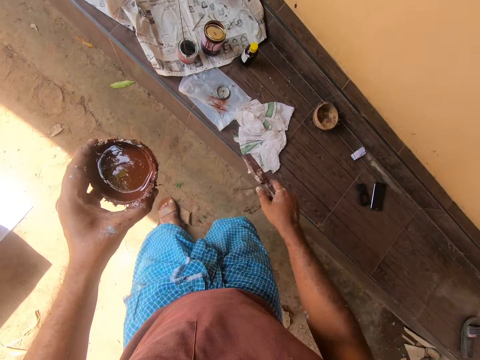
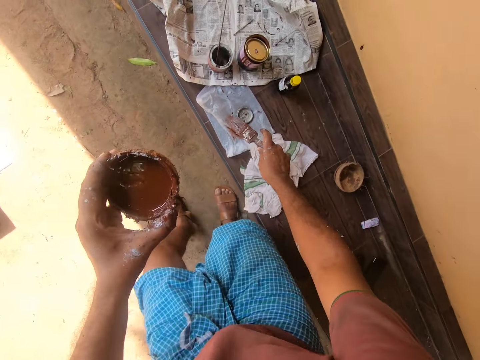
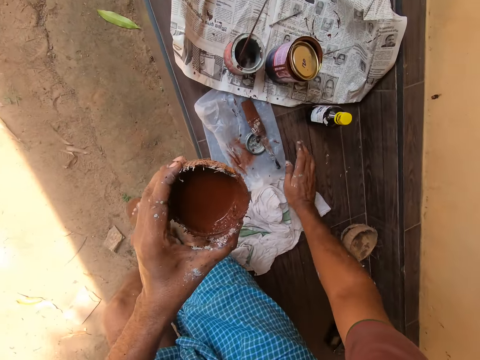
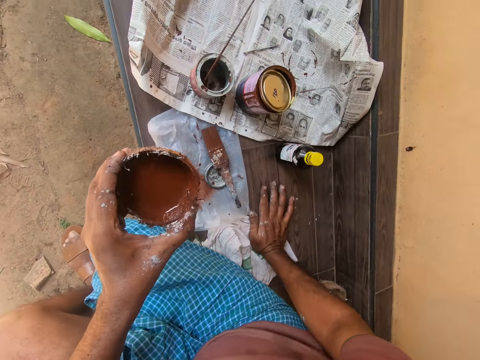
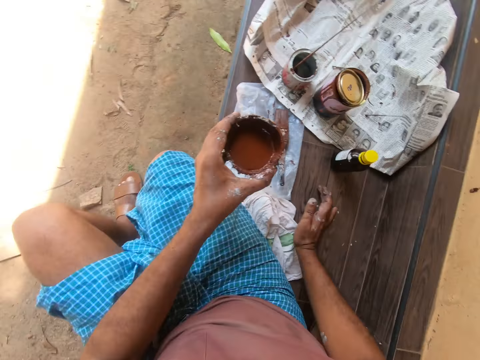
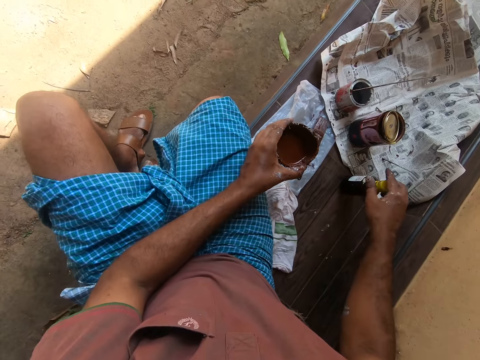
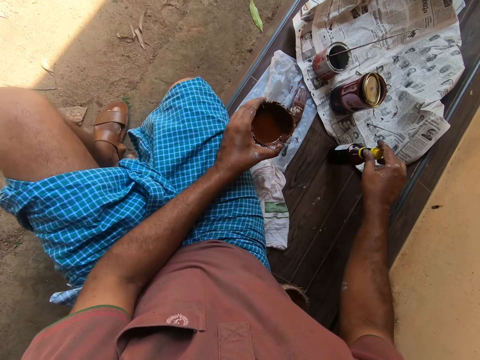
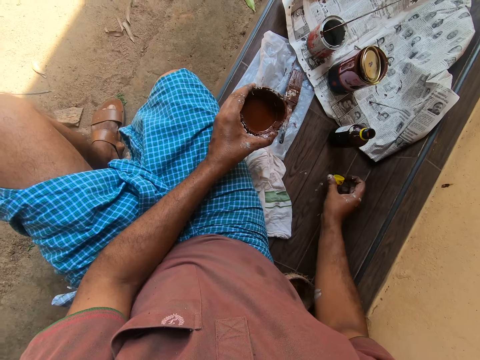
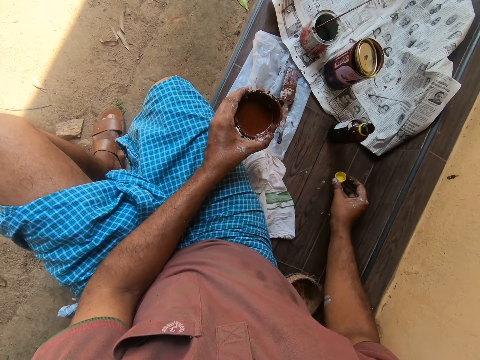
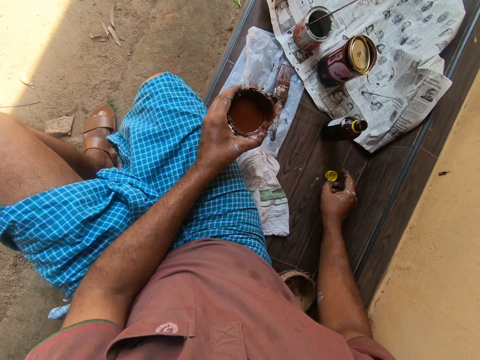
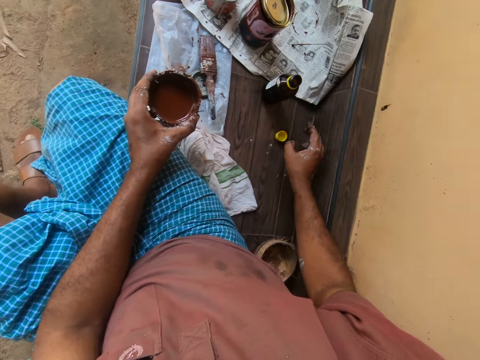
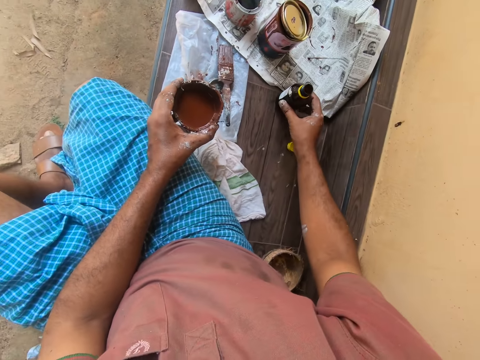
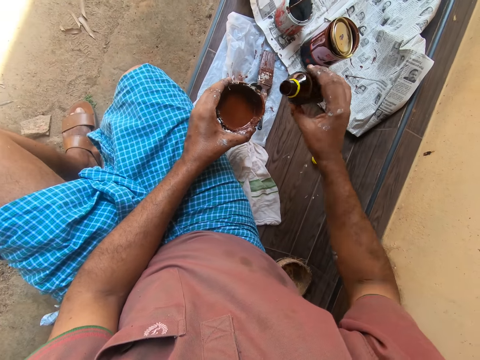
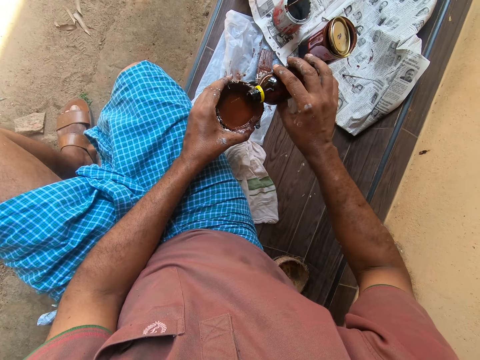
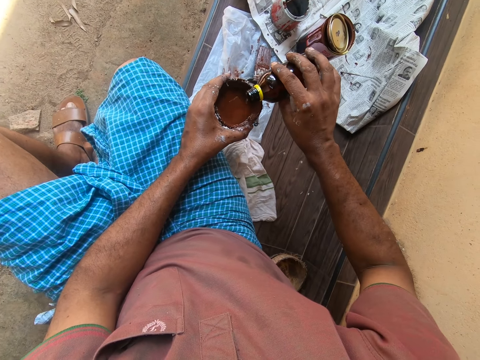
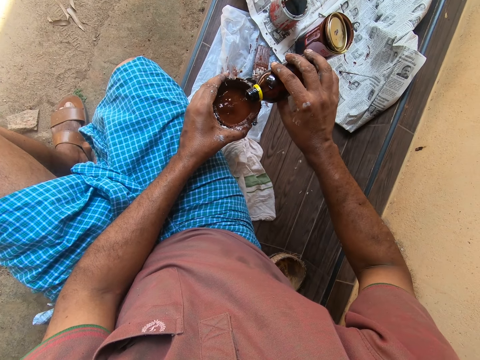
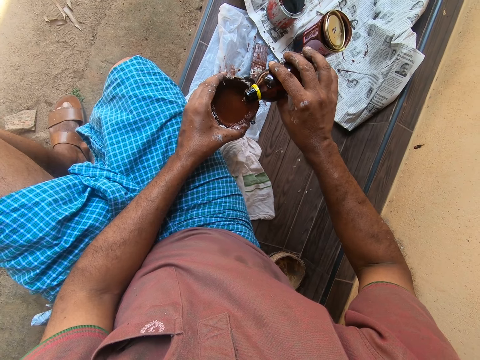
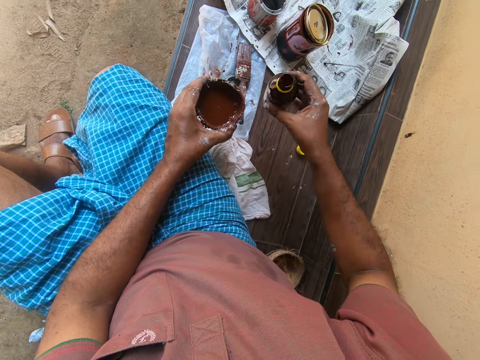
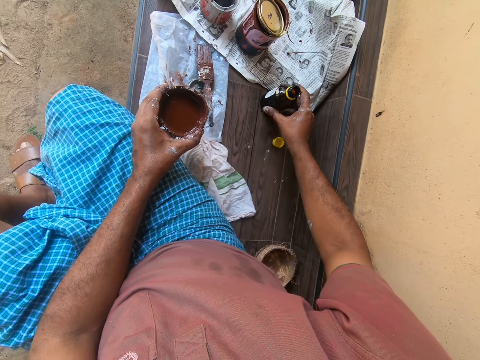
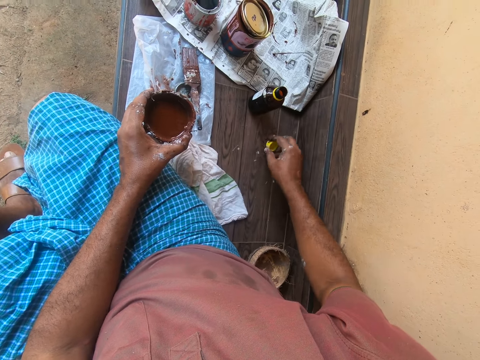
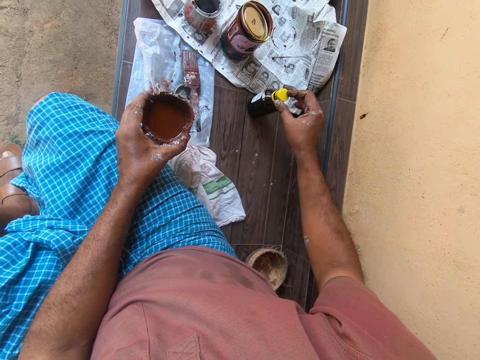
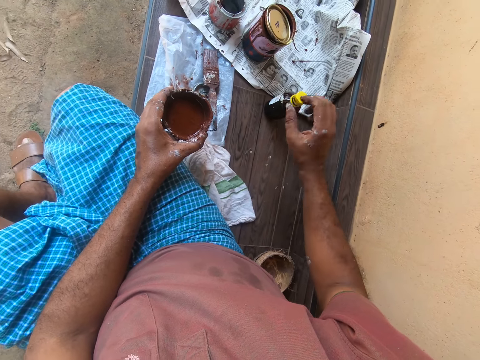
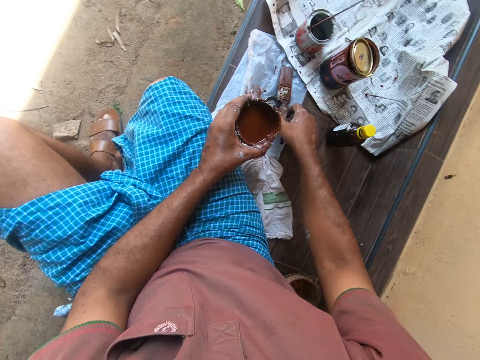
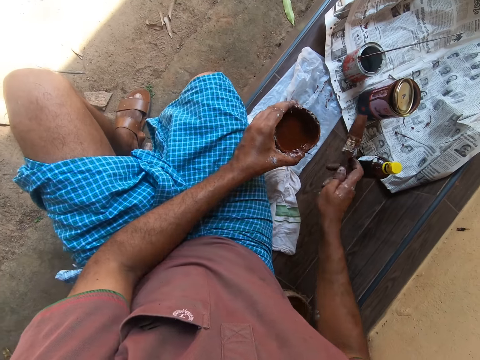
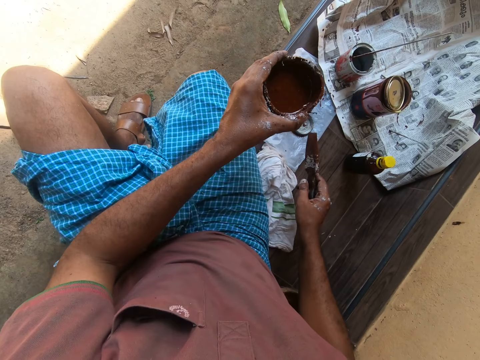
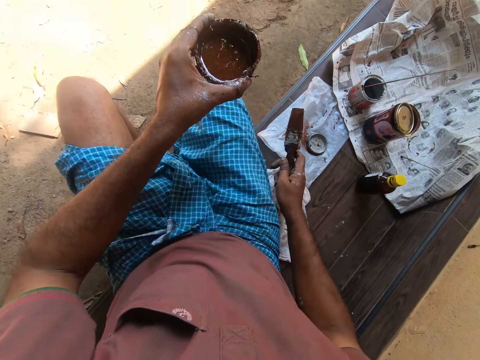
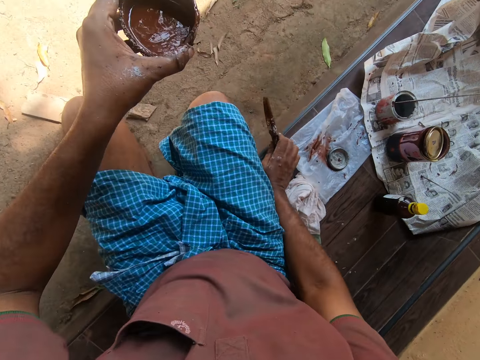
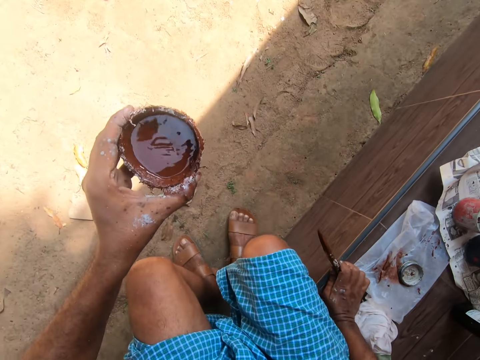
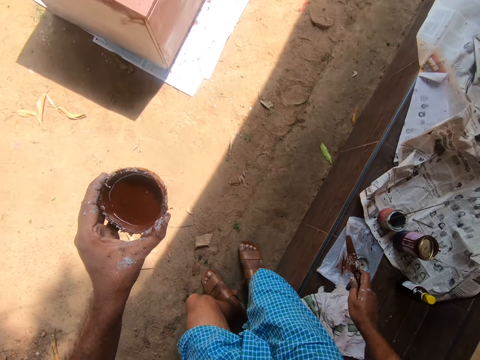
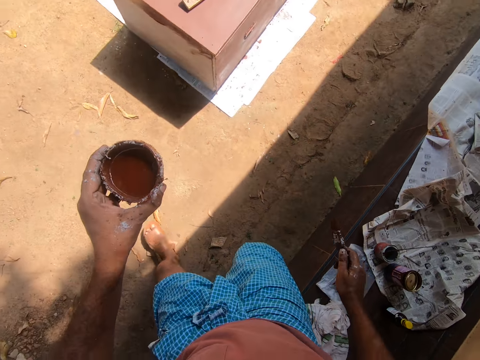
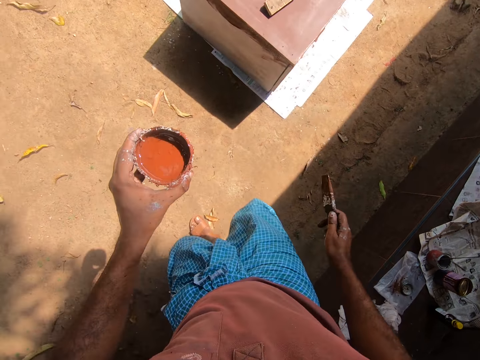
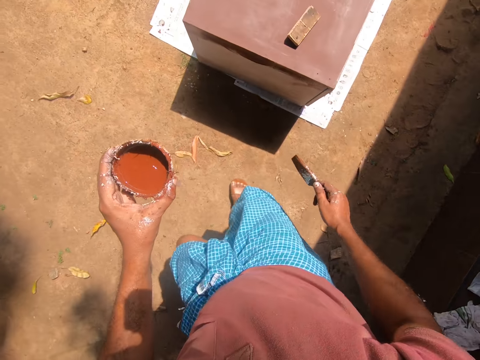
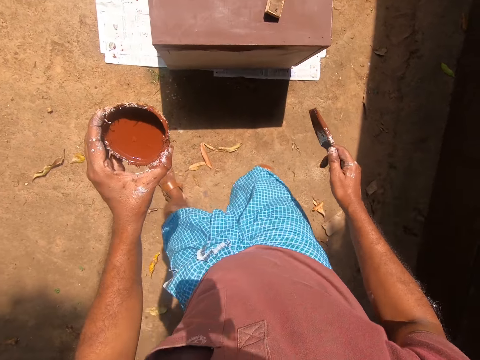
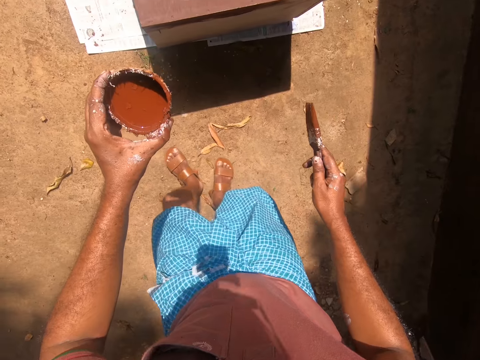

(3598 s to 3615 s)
The camera wearer drops the paintbrush on the pavement. They sit on the bench. They open a bottle of thinner. They pick the bottle of thinner from the pavement. They pour thinner into the coconut shell. They drop the bottle of thinner on the pavement. They cover the bottle of thinner. They pick the paintbrush from the pavement. They stand up and walk to the cabinet.

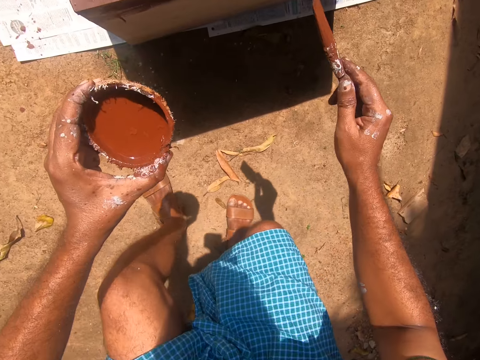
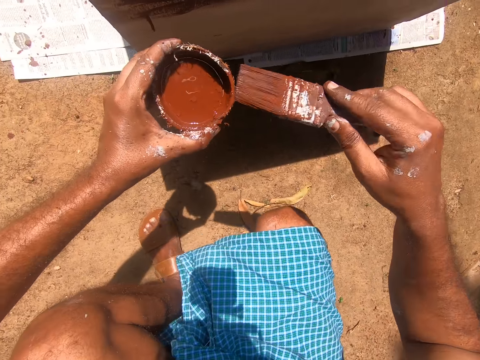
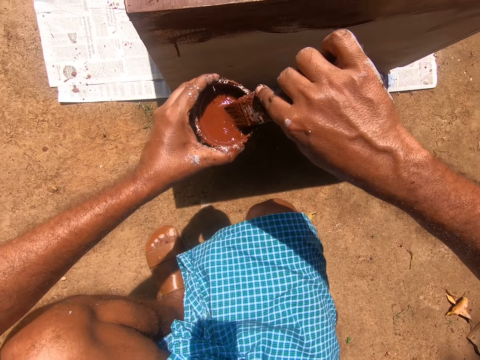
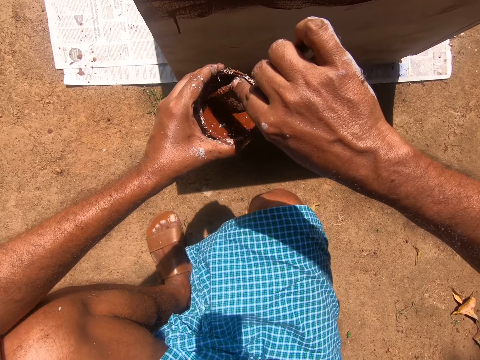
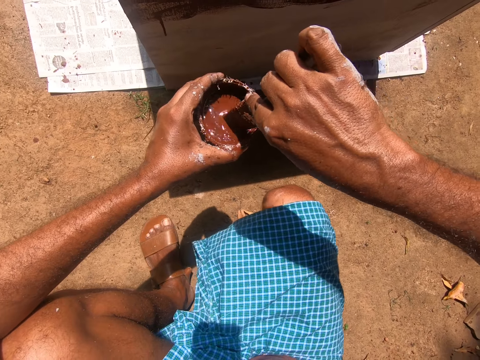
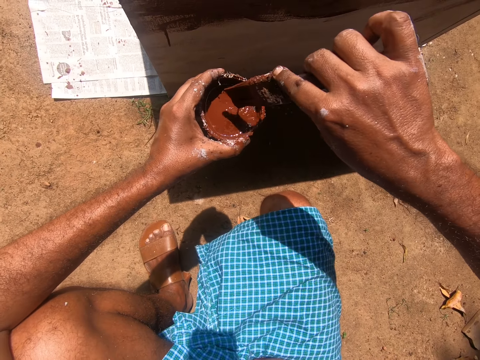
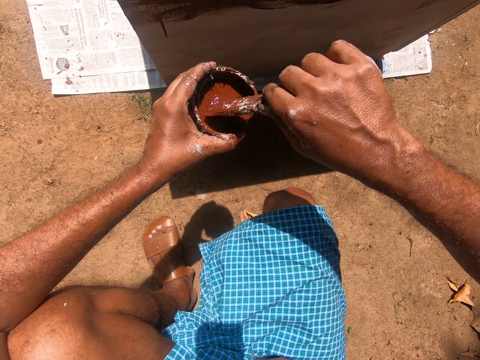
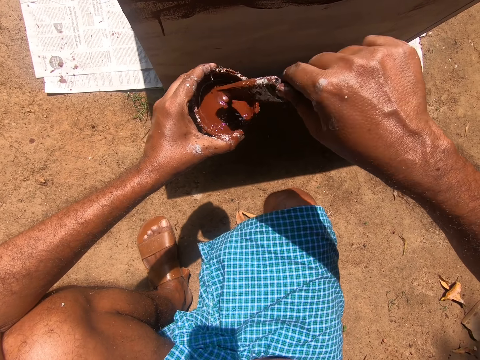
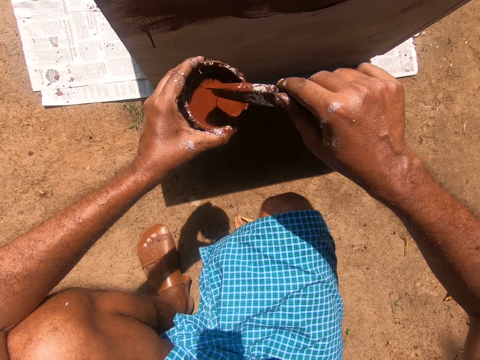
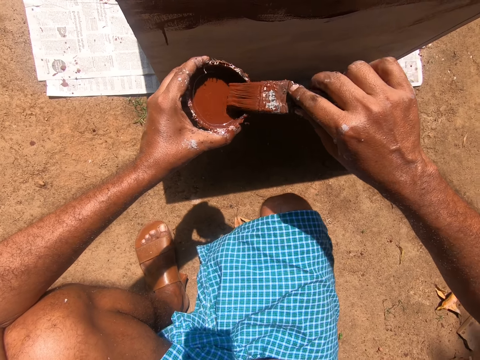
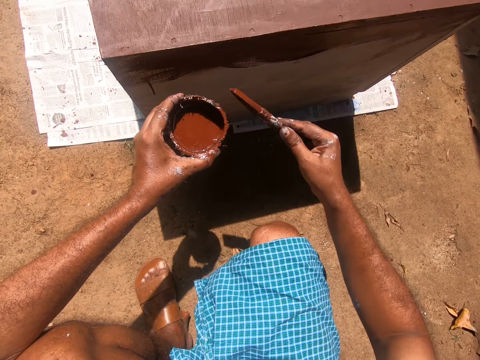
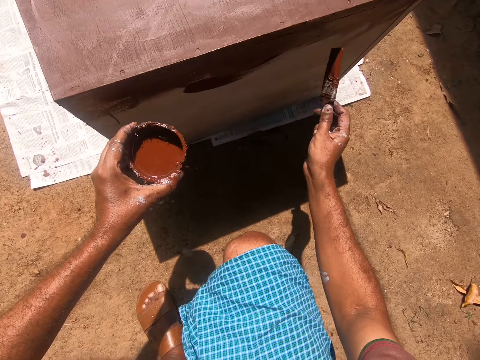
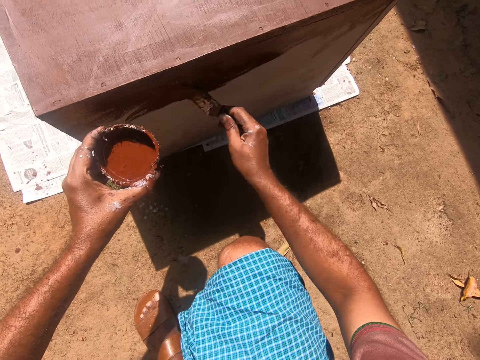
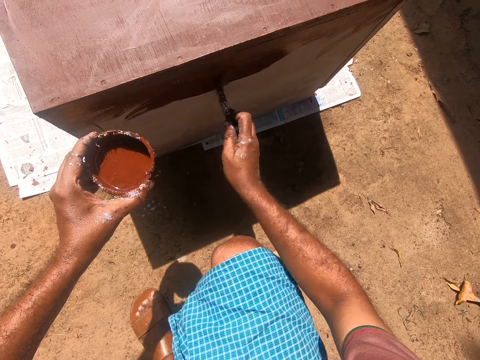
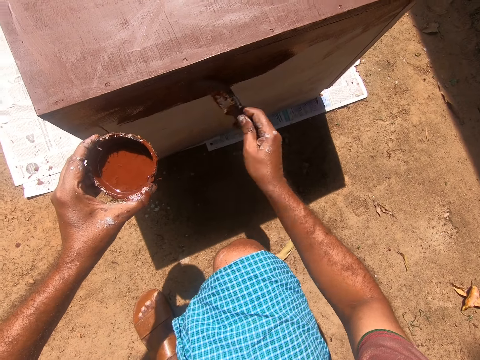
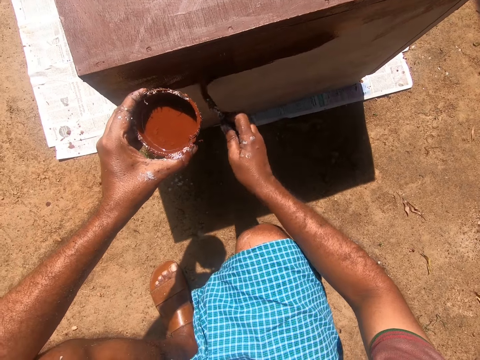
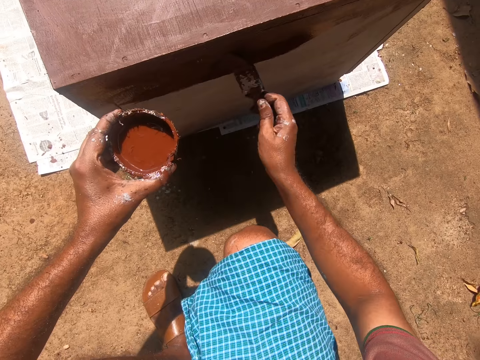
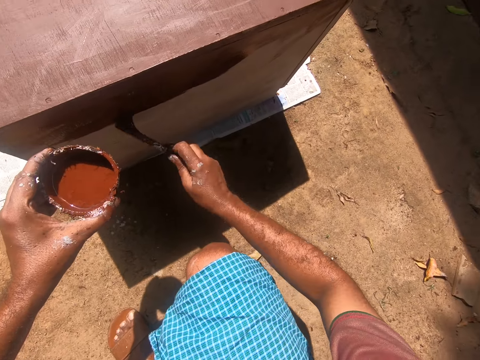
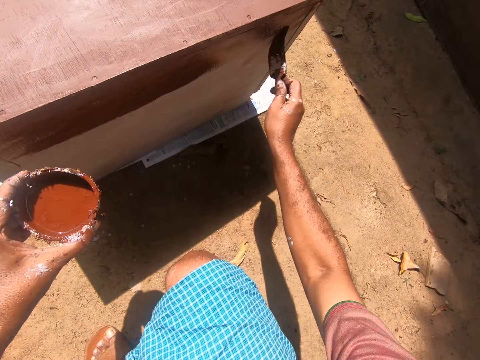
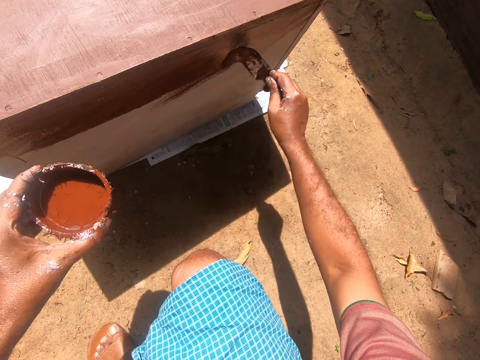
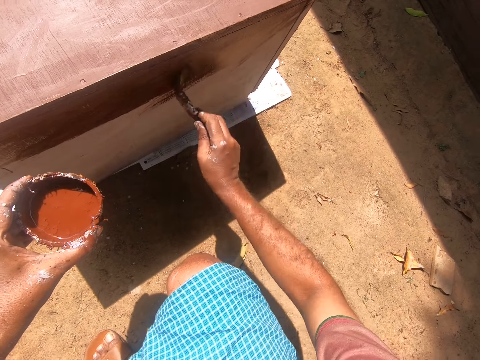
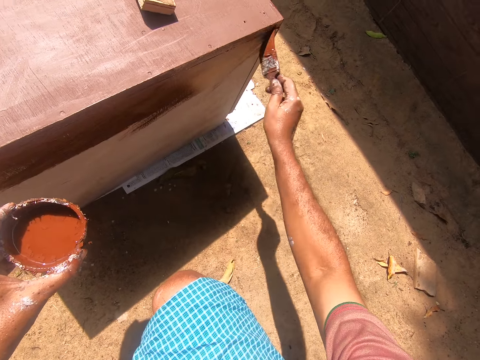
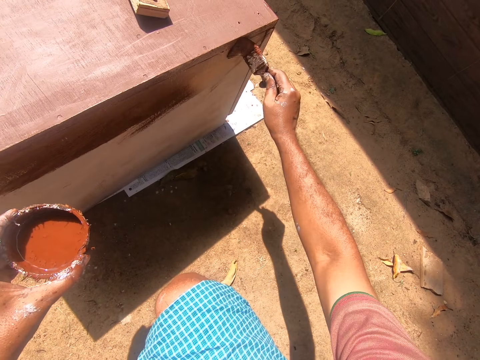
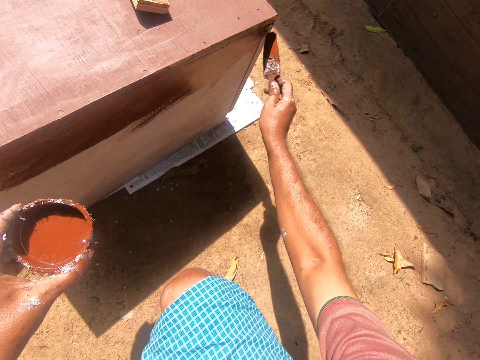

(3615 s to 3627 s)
The camera wearer dips the paintbrush into the coconut shell containing paint. They squat down and mix the paint with the brush. They paint the cupboard with the painting brush.
